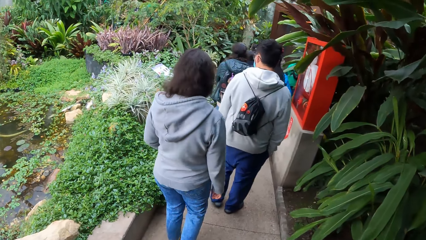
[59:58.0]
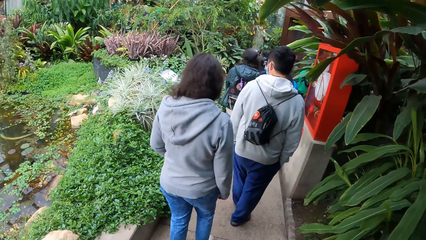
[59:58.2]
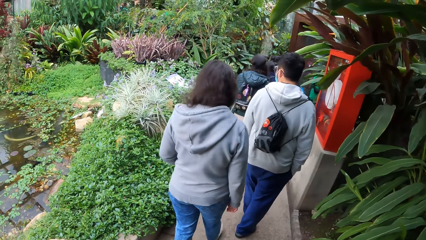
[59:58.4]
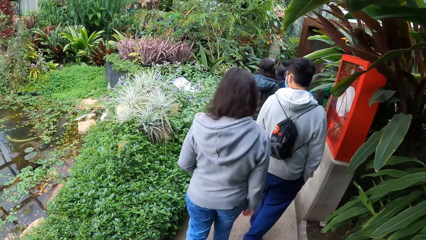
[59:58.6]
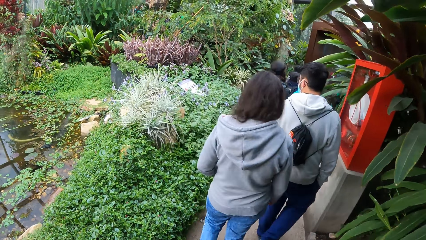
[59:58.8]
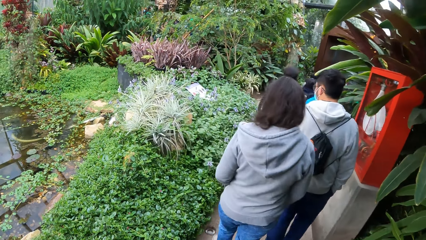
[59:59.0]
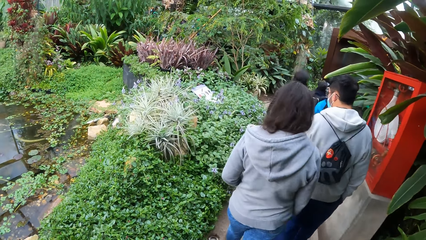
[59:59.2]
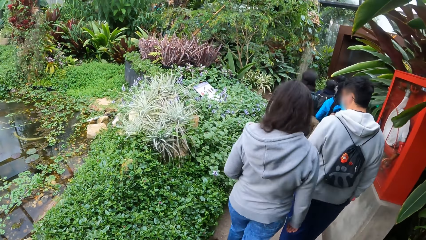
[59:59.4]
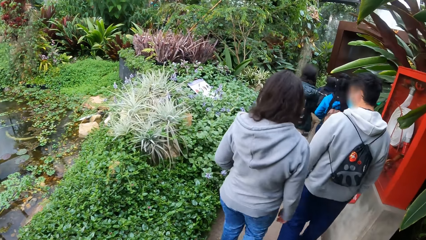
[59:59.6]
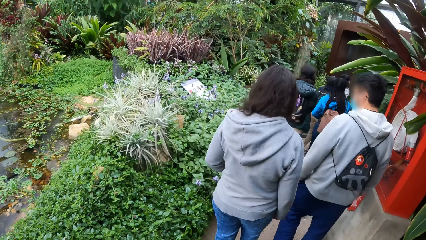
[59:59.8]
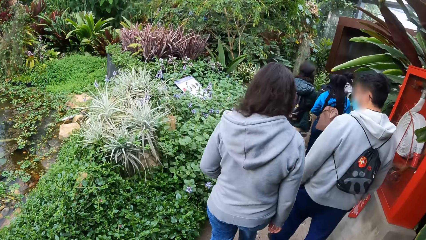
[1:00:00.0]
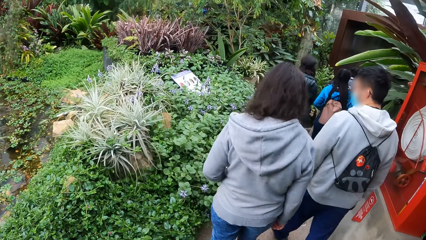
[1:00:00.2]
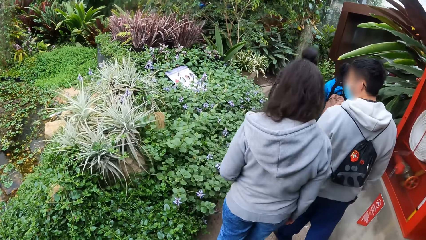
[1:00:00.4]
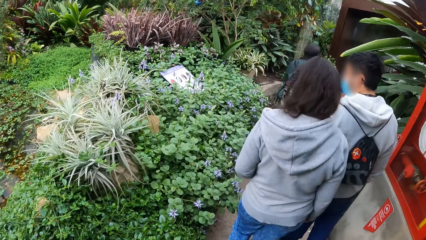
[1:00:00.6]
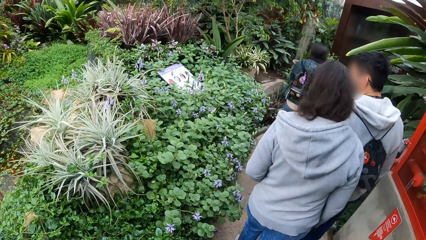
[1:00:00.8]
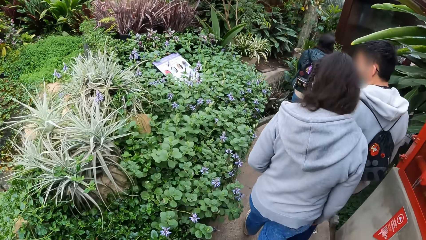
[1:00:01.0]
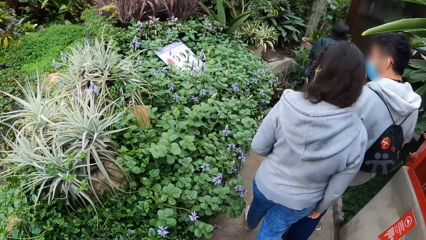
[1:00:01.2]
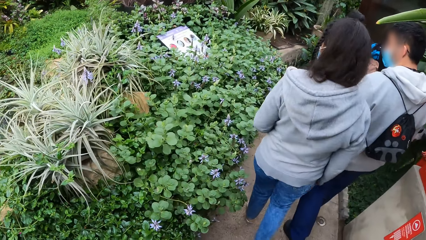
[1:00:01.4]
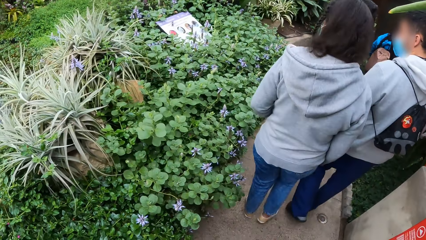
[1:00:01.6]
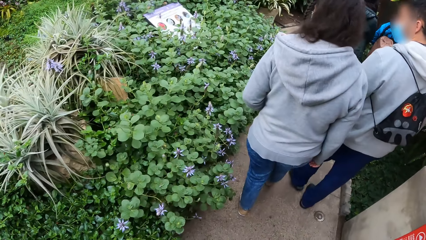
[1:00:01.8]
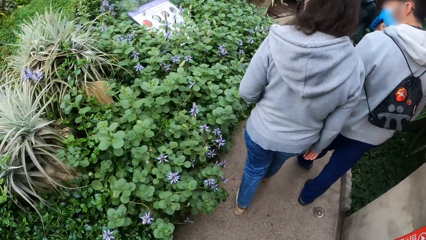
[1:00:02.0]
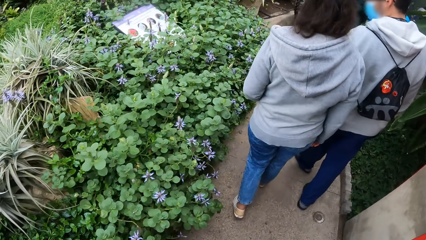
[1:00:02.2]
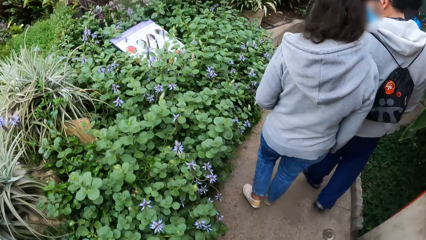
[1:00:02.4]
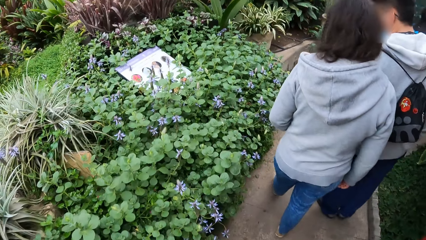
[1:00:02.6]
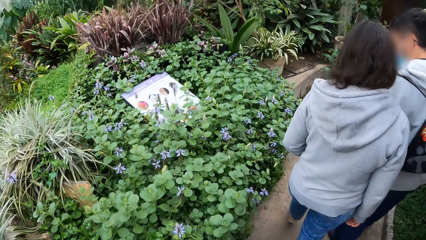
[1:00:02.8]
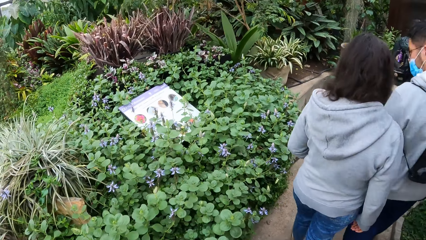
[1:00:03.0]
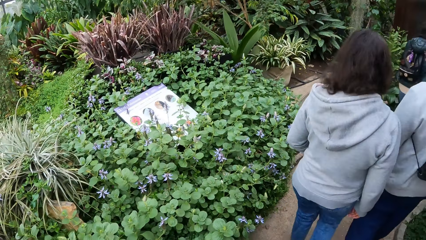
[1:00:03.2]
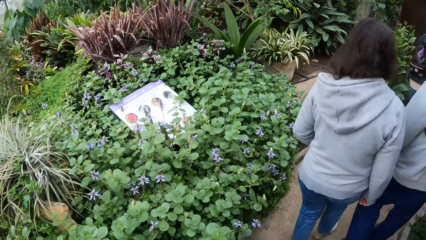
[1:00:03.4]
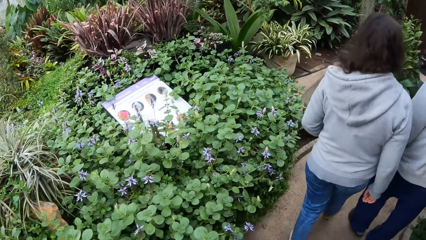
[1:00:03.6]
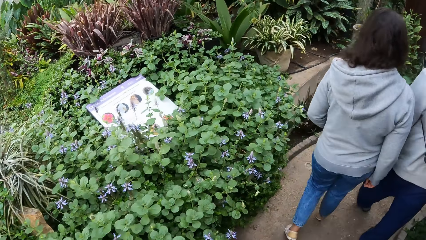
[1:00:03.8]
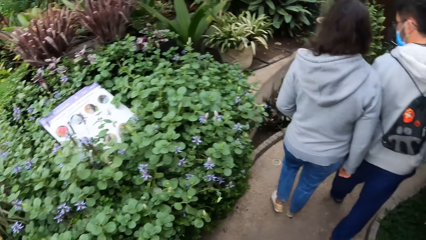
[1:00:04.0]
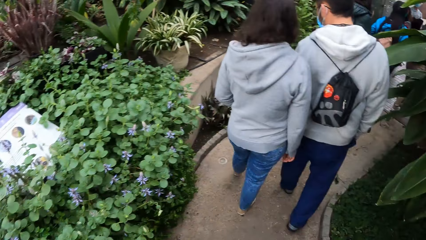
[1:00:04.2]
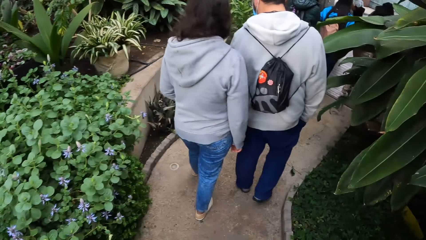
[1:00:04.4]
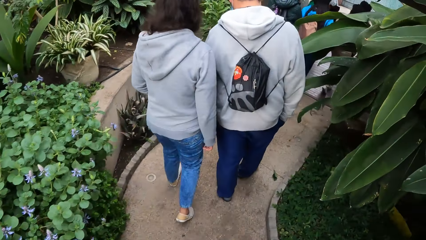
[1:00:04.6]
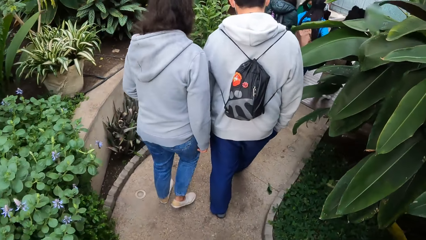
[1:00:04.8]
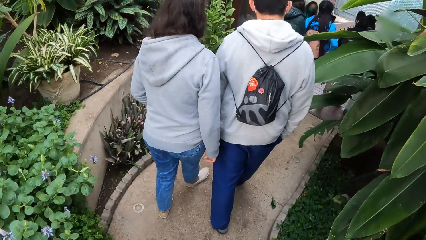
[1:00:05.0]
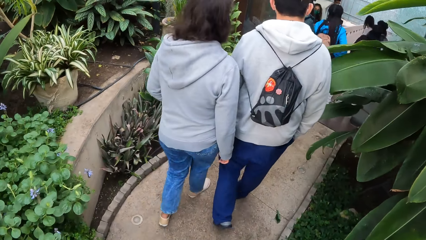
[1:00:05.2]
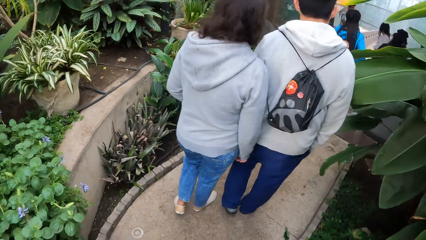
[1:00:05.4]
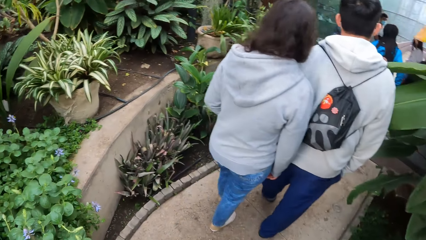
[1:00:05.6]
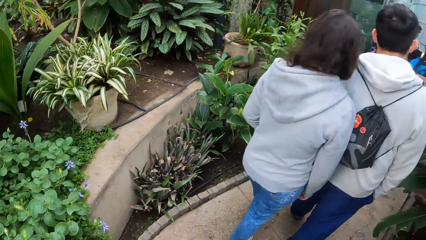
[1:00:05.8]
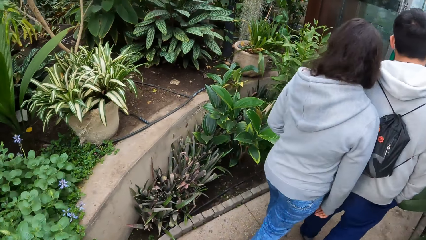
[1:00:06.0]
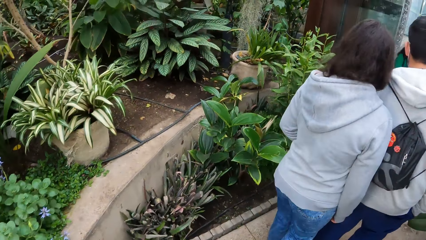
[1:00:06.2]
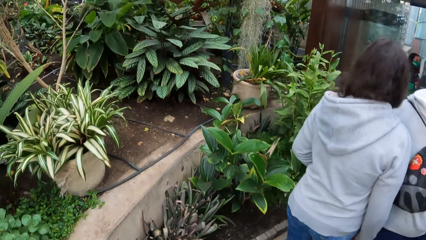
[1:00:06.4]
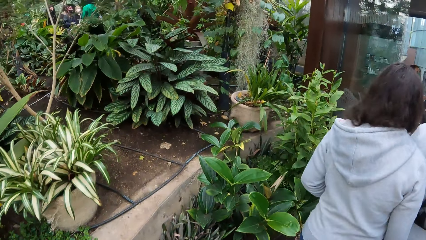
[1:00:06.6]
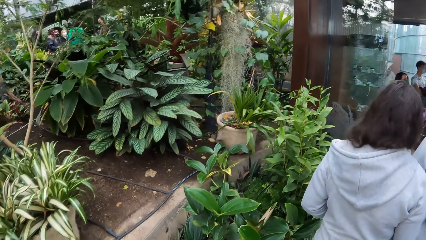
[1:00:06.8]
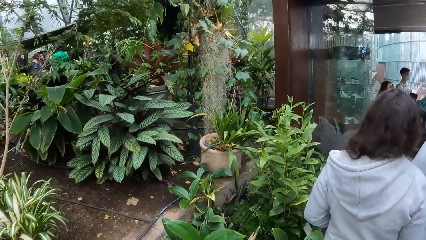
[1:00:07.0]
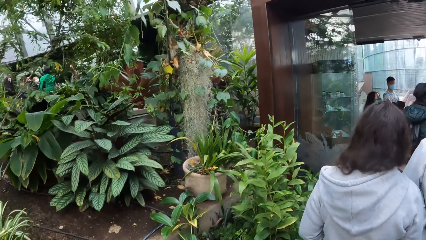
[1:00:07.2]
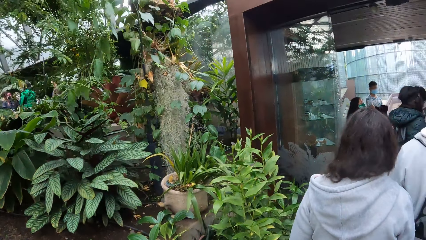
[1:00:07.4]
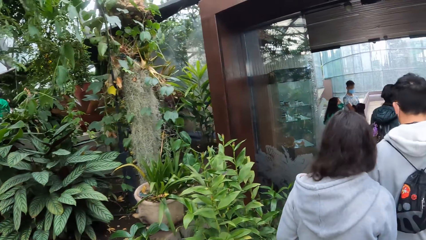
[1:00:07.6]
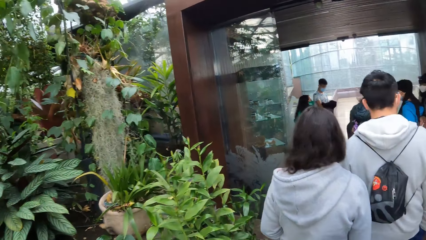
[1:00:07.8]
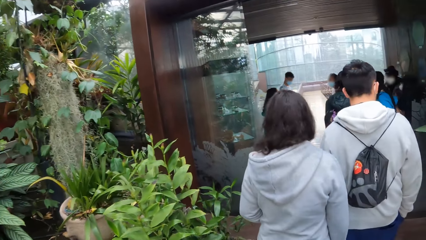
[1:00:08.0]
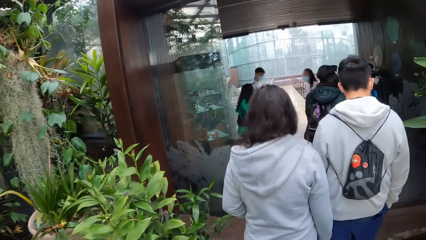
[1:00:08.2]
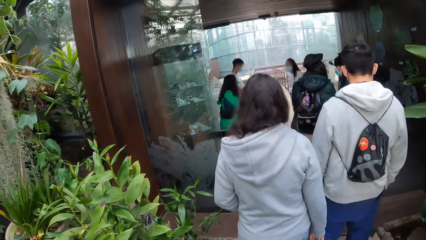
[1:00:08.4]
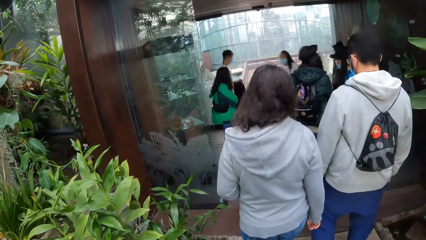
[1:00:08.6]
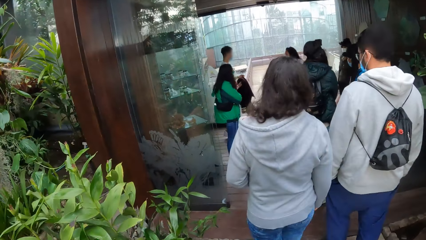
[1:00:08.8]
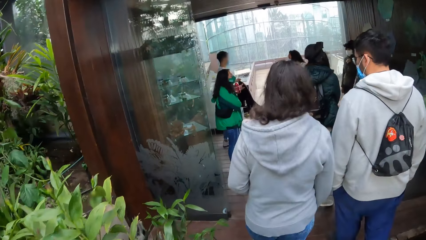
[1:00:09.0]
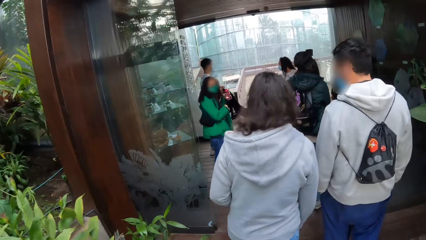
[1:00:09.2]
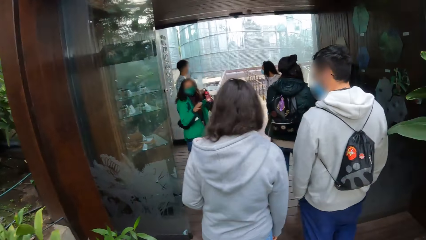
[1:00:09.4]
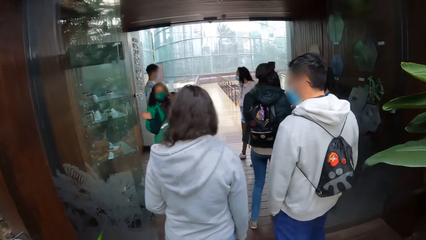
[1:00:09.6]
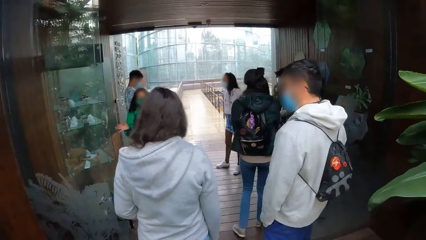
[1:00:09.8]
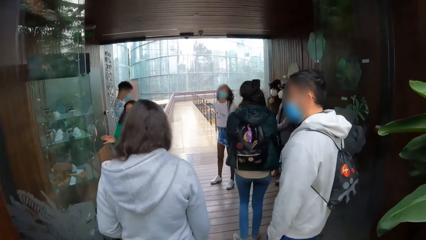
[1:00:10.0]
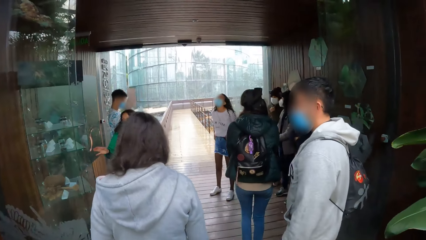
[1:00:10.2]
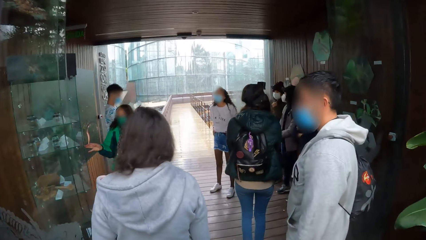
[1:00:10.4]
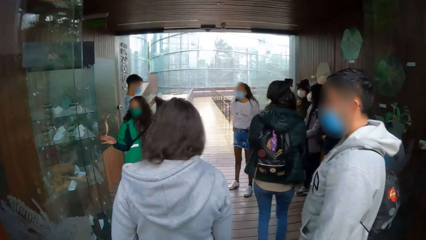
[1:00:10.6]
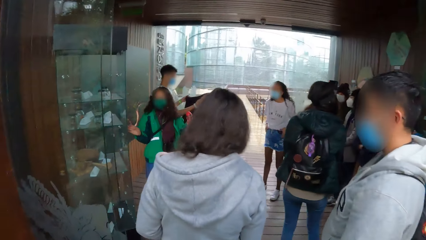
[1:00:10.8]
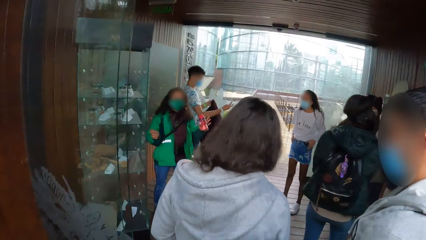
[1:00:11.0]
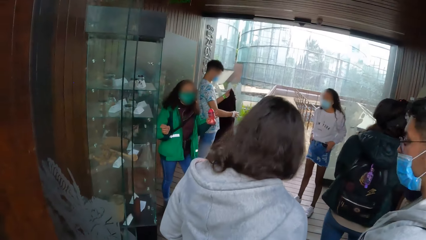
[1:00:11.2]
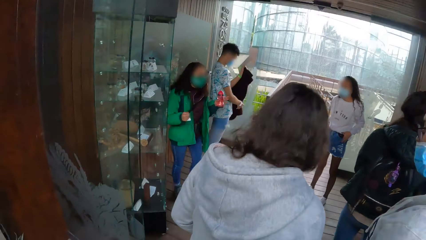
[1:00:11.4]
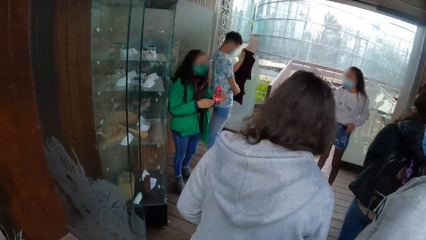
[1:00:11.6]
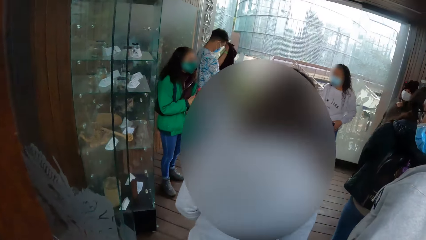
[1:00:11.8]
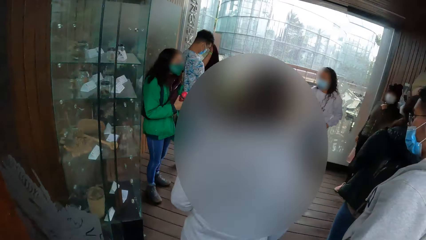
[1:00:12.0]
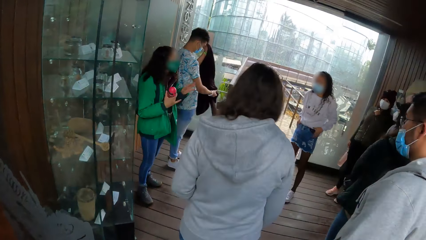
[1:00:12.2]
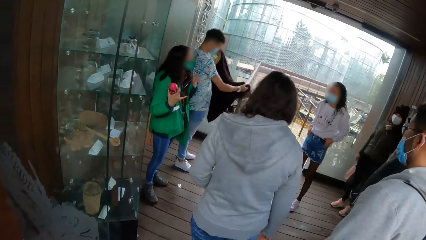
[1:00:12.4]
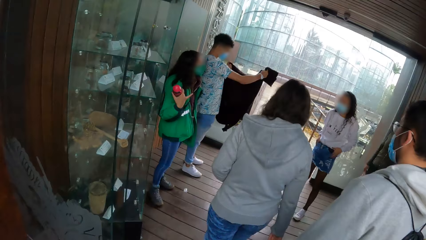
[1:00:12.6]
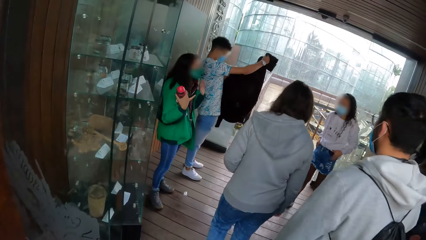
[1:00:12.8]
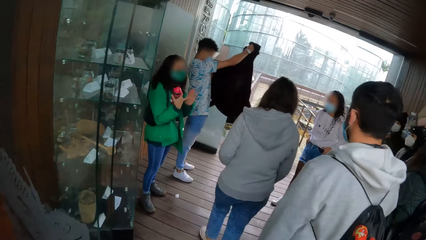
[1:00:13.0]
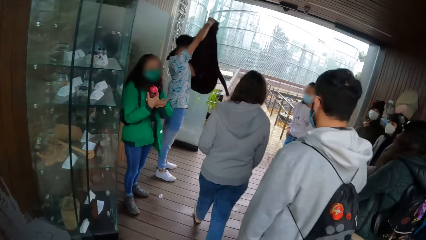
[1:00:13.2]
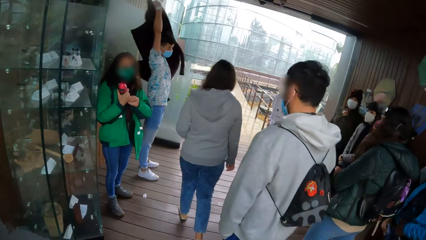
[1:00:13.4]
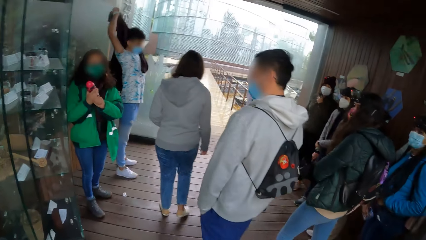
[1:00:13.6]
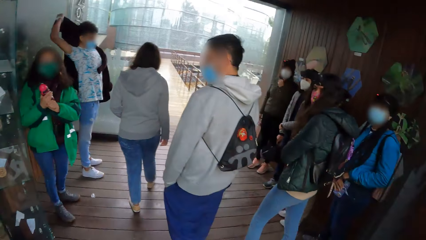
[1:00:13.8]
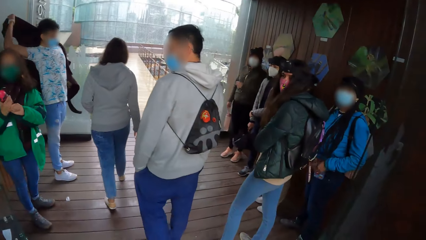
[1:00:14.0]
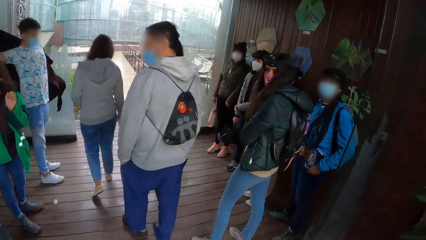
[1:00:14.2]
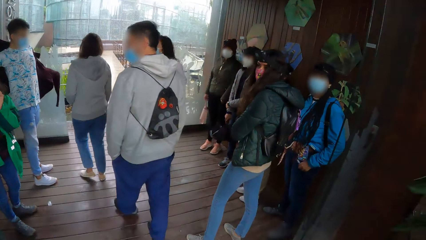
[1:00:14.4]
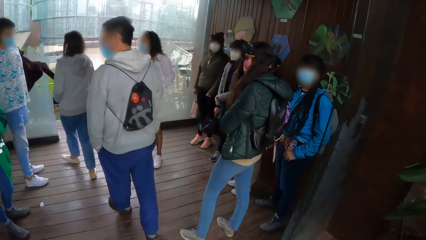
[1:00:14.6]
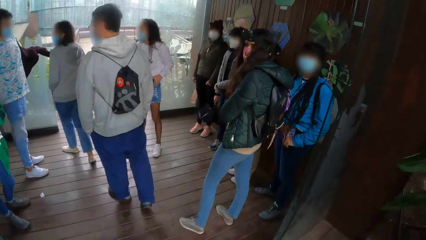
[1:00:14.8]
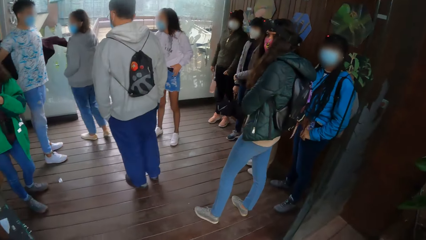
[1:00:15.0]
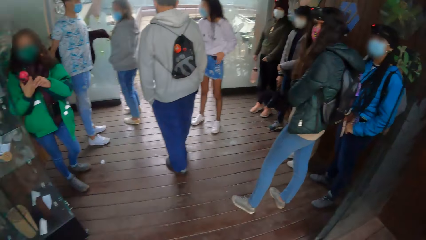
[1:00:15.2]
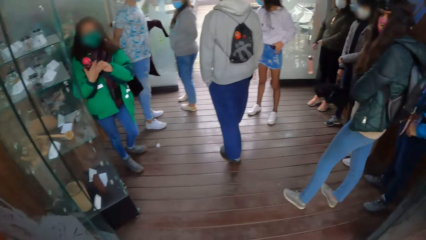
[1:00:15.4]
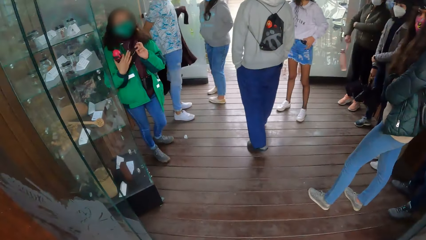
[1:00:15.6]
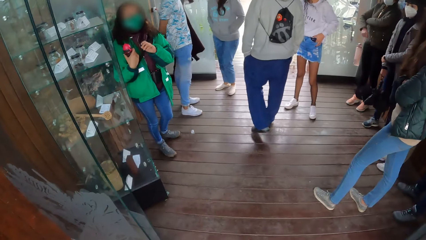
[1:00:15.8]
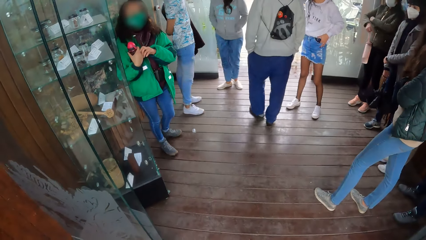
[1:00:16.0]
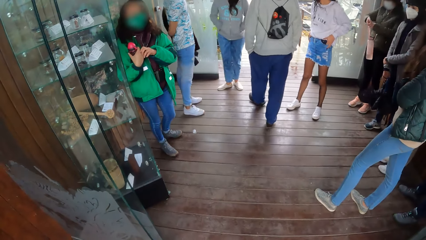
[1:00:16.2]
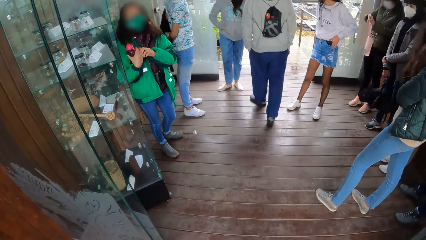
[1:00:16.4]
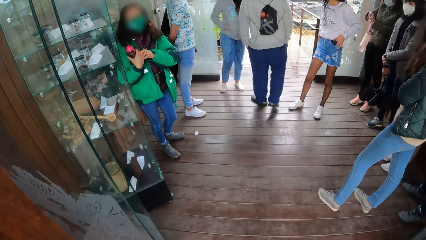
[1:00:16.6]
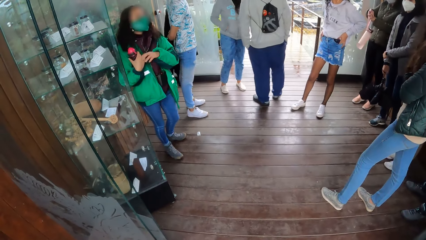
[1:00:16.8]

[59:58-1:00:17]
The camera wearer walks down the pathway in the garden. They walk around. A woman converses with the group of people in the building. A man wears a jacket with his hands in the building.
